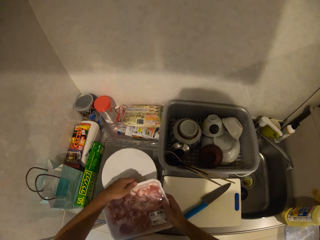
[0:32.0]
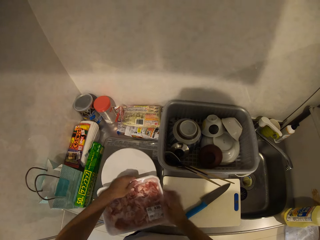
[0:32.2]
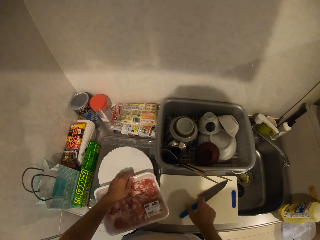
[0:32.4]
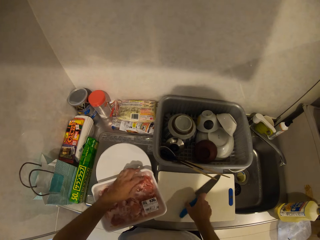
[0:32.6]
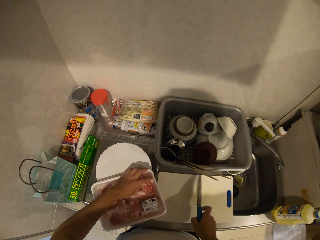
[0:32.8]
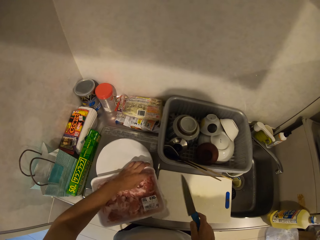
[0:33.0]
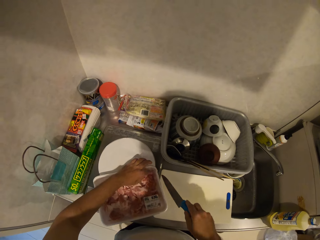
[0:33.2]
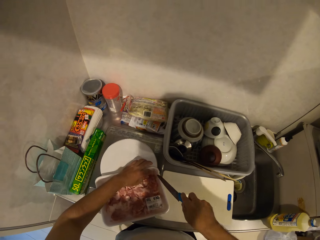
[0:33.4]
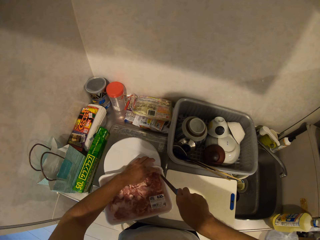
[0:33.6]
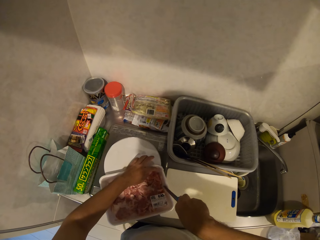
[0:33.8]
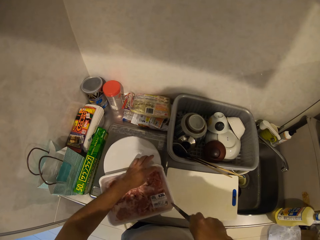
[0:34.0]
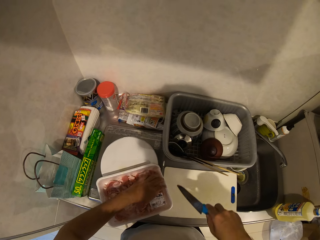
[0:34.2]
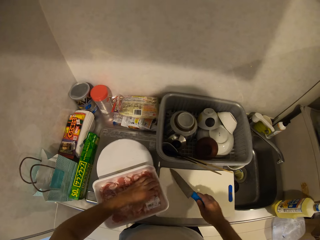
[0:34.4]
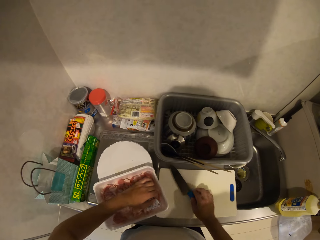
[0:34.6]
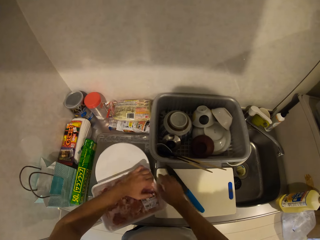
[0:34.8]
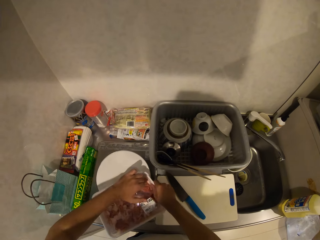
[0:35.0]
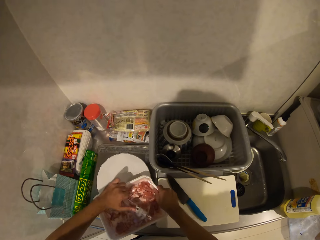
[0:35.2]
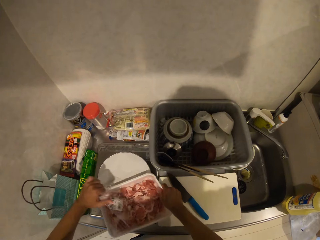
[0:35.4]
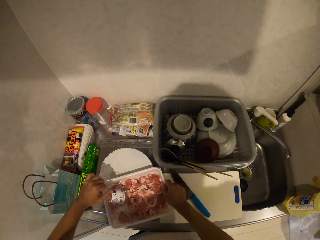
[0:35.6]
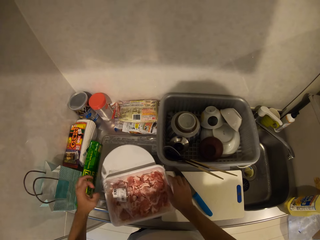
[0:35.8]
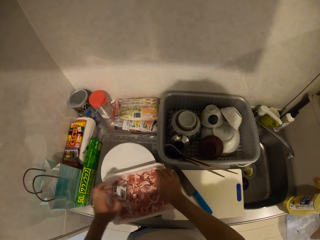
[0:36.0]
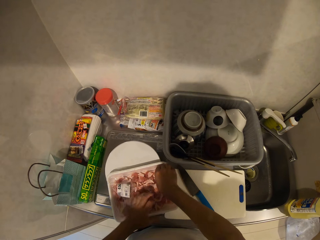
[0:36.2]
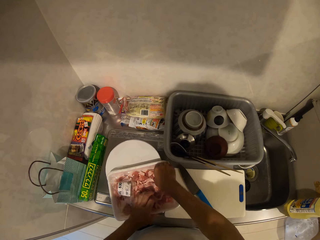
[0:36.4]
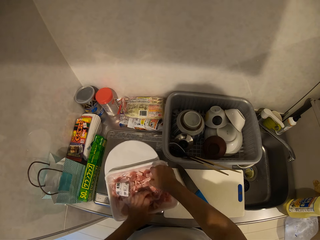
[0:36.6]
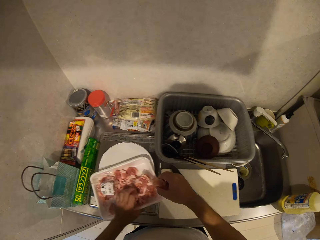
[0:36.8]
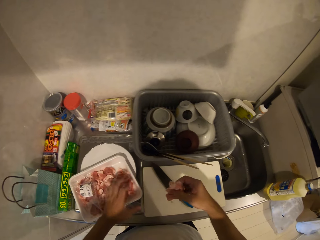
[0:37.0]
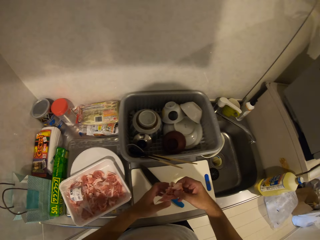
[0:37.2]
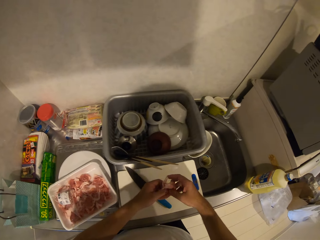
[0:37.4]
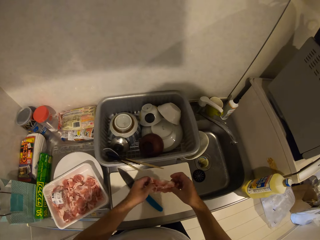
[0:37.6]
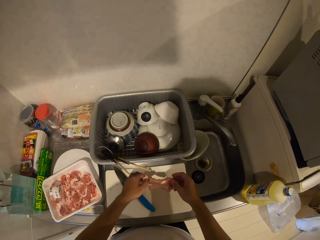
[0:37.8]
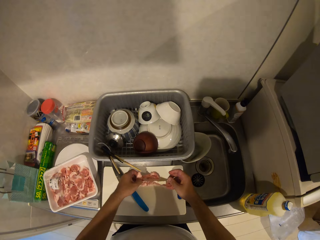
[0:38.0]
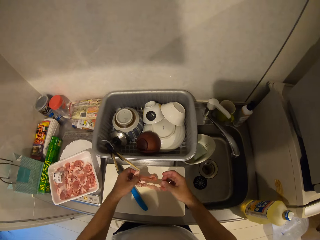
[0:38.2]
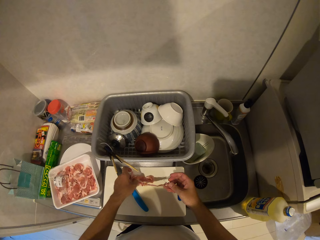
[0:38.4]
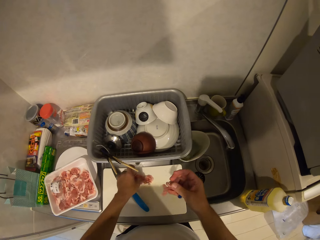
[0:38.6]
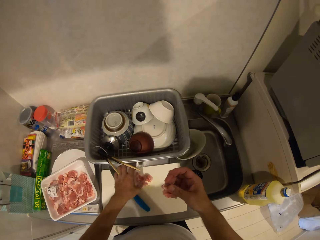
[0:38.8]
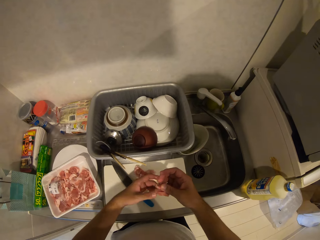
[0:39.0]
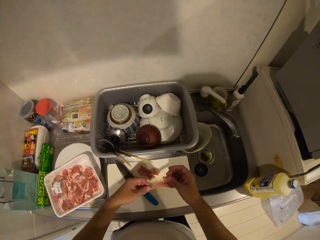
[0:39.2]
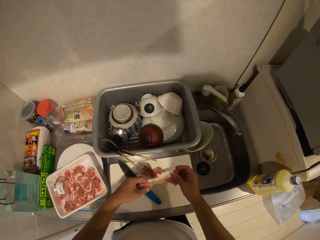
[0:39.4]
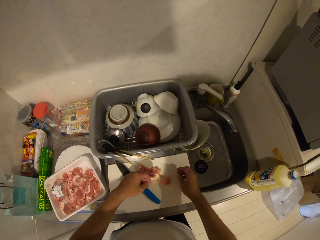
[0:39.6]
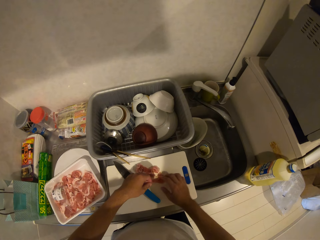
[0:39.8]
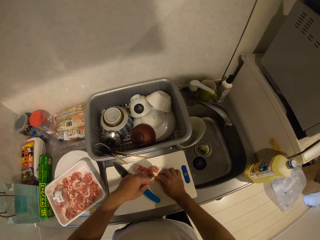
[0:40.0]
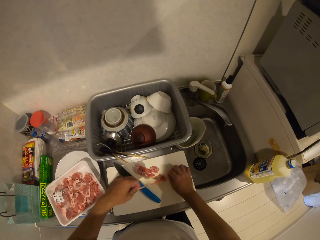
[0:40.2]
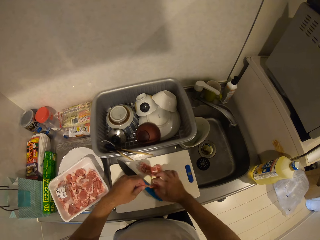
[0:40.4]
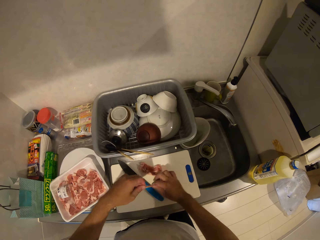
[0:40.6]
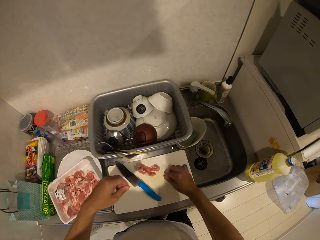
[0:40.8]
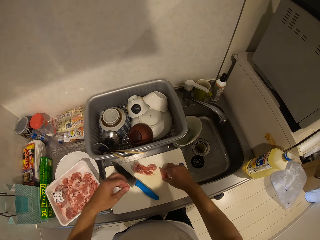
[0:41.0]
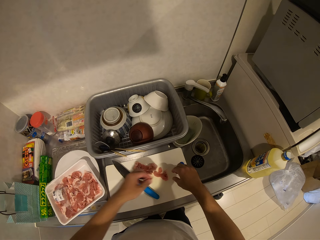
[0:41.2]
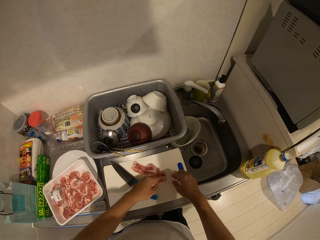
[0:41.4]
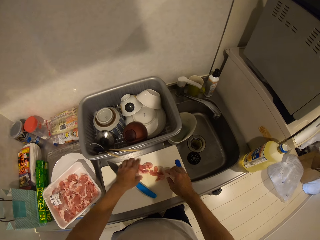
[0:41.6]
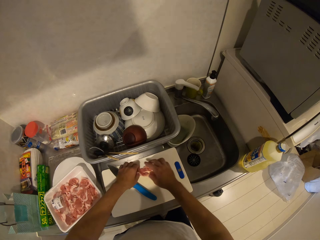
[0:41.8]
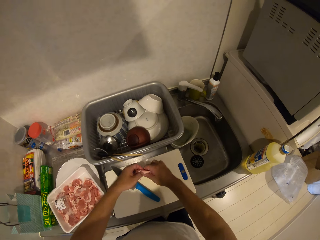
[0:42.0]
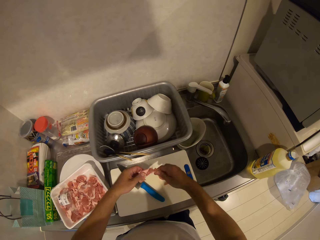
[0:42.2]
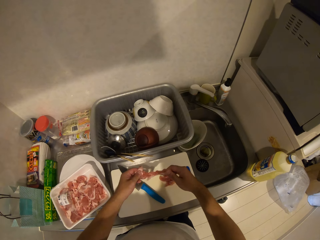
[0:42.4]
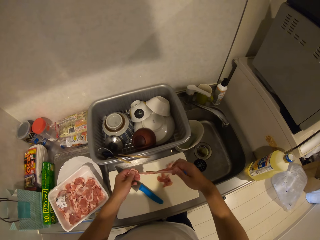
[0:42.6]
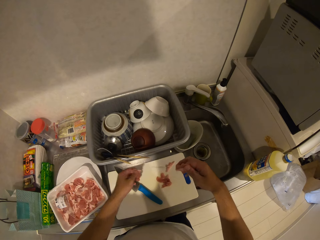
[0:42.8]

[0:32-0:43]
The camera wearer picks the meat dish. He picks up the knife from the chopping board. He cuts the nylon on the pack of meat. He drops the knife on the chopping board. He opens the pack of meat with his hands. He picks some pieces of meat from the pack. He spreads the meat on the chopping board. He drops the pieces of meat on the chopping board.

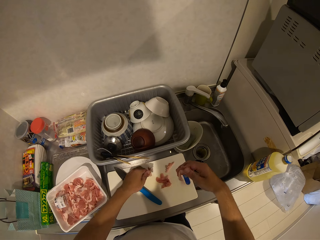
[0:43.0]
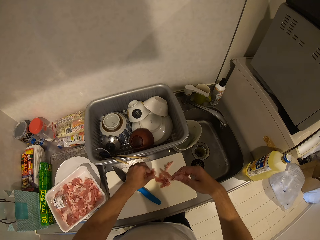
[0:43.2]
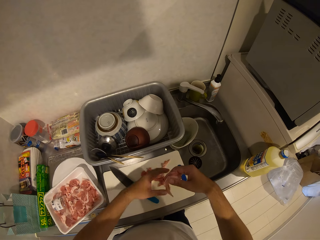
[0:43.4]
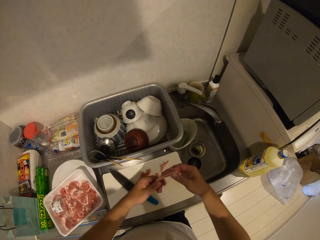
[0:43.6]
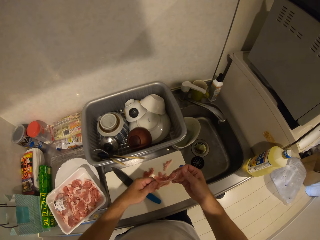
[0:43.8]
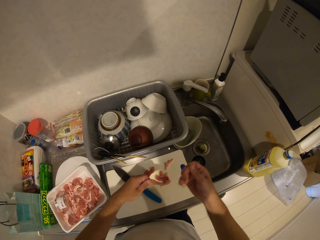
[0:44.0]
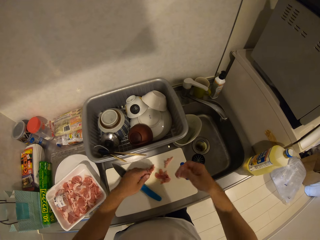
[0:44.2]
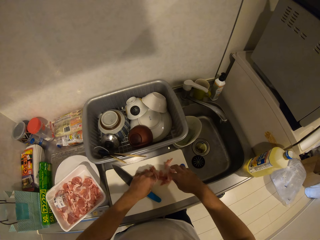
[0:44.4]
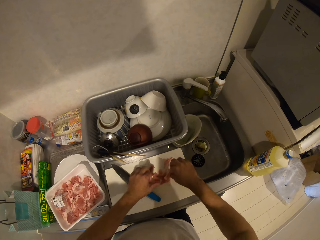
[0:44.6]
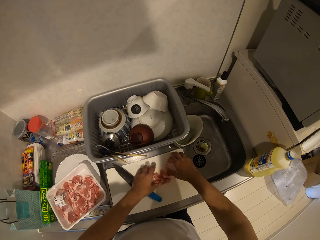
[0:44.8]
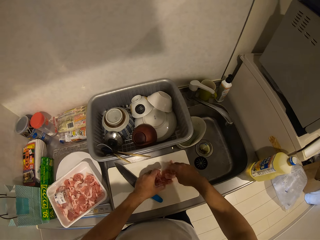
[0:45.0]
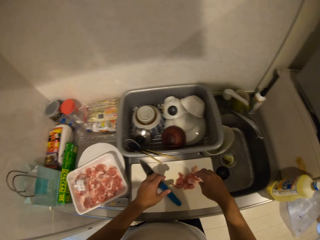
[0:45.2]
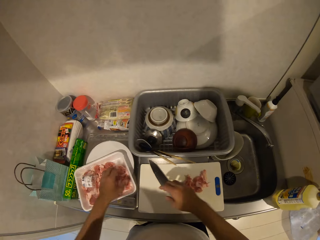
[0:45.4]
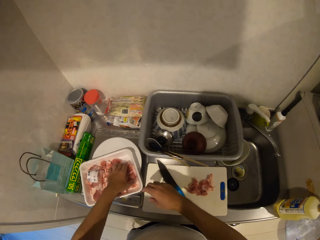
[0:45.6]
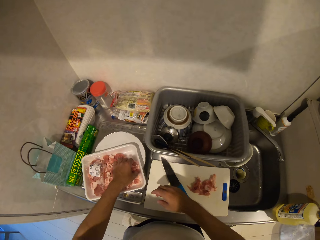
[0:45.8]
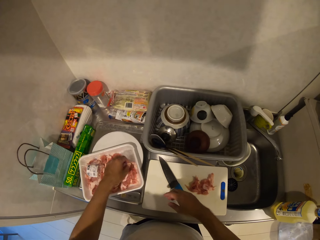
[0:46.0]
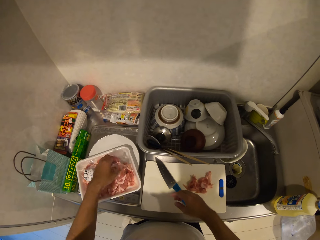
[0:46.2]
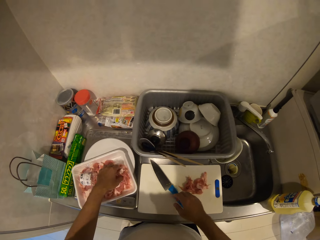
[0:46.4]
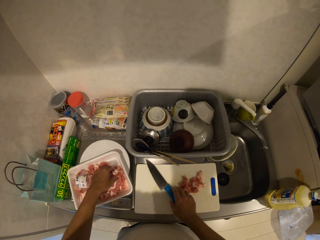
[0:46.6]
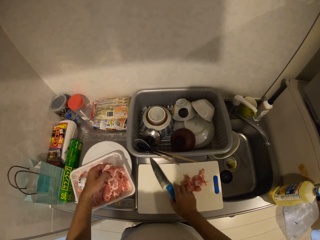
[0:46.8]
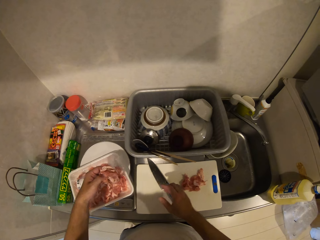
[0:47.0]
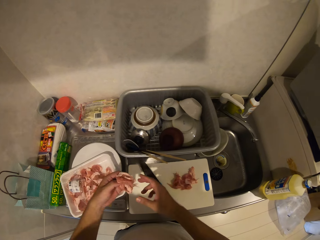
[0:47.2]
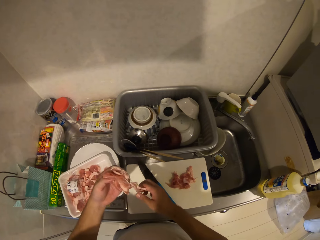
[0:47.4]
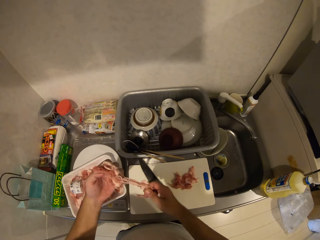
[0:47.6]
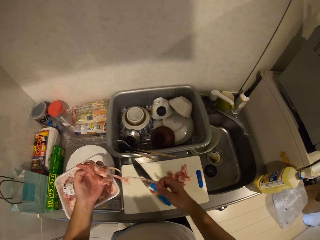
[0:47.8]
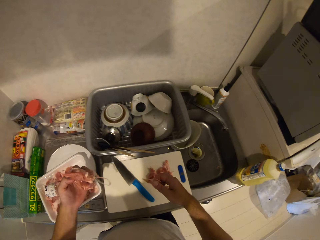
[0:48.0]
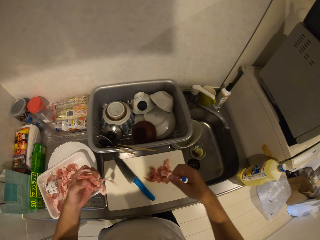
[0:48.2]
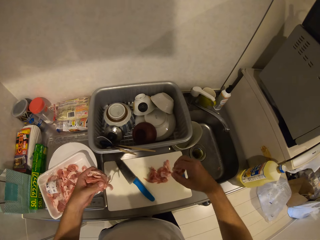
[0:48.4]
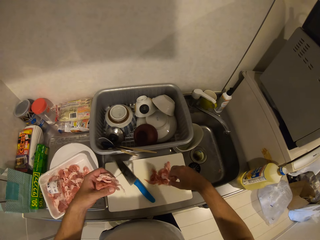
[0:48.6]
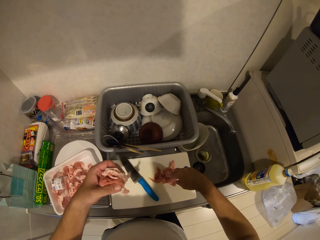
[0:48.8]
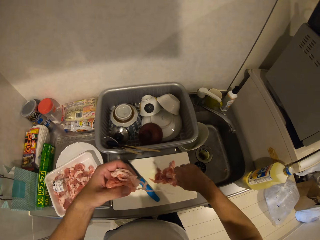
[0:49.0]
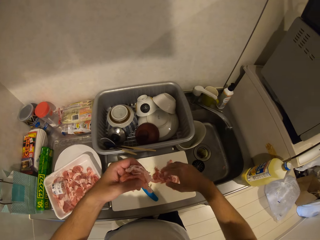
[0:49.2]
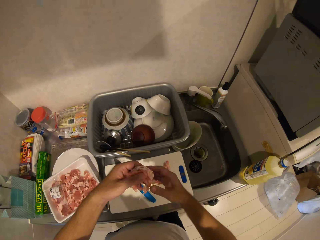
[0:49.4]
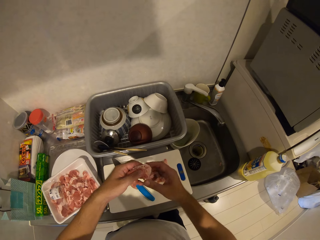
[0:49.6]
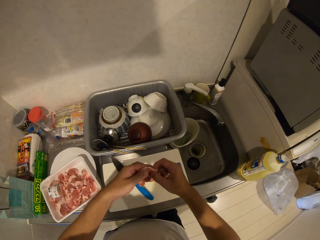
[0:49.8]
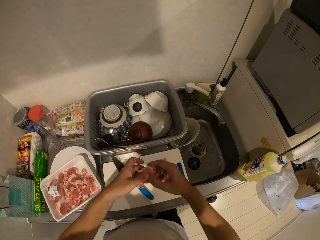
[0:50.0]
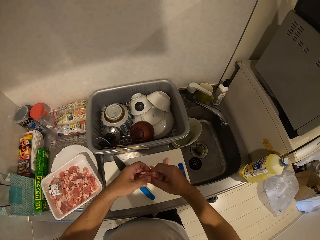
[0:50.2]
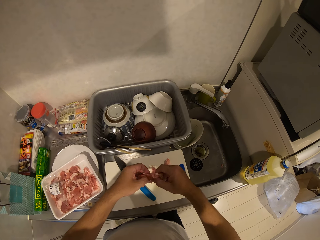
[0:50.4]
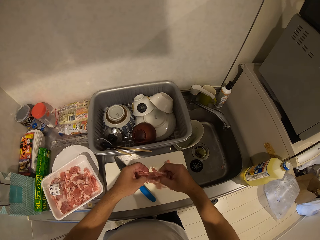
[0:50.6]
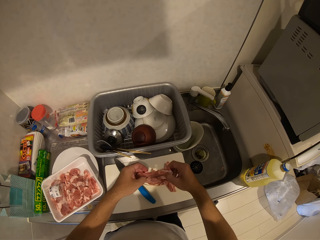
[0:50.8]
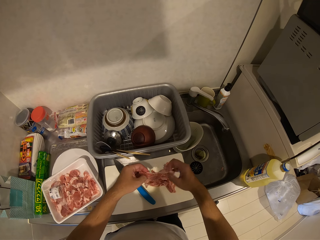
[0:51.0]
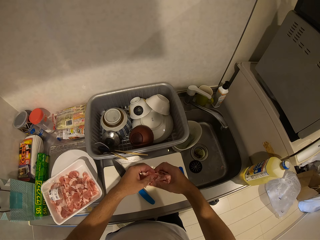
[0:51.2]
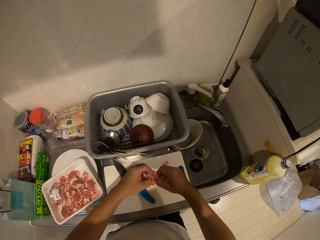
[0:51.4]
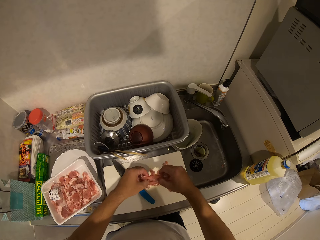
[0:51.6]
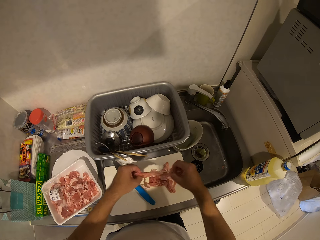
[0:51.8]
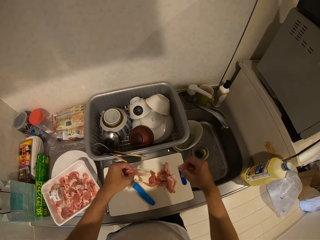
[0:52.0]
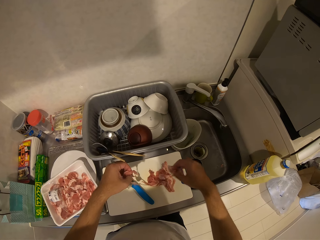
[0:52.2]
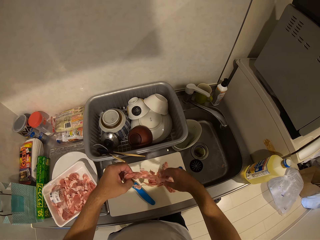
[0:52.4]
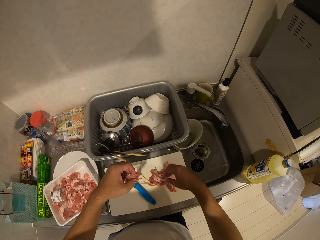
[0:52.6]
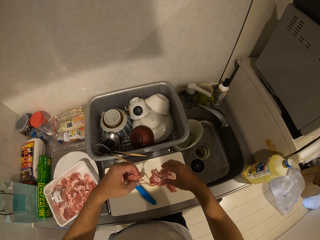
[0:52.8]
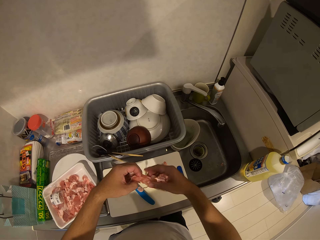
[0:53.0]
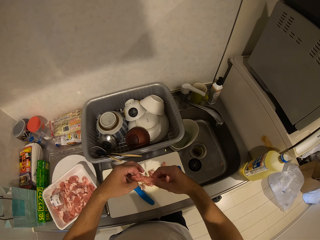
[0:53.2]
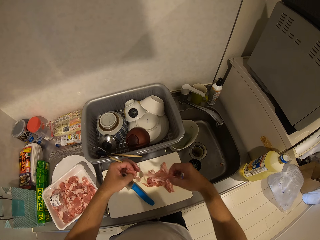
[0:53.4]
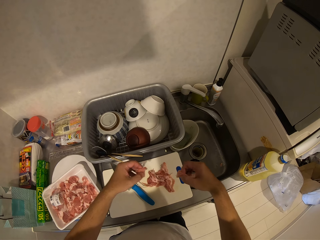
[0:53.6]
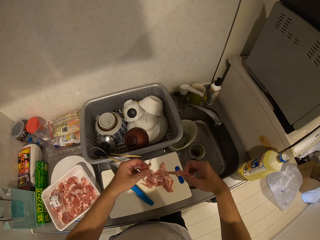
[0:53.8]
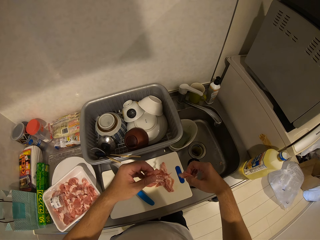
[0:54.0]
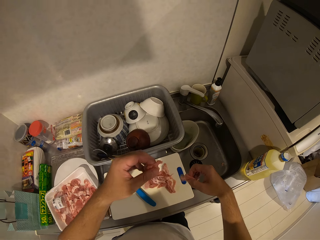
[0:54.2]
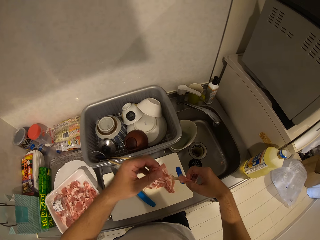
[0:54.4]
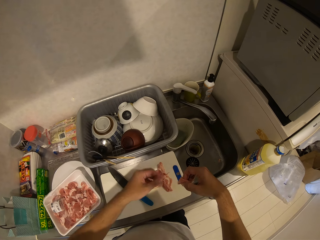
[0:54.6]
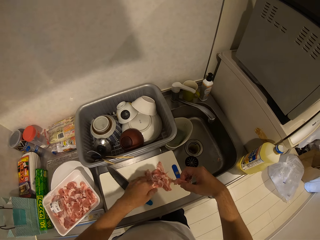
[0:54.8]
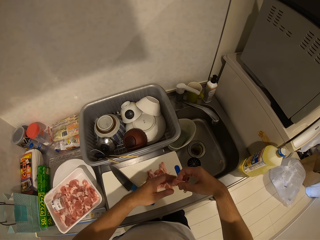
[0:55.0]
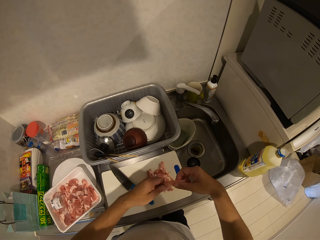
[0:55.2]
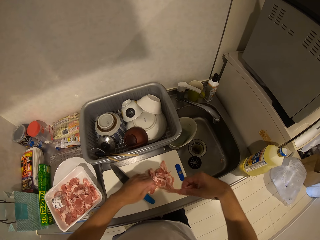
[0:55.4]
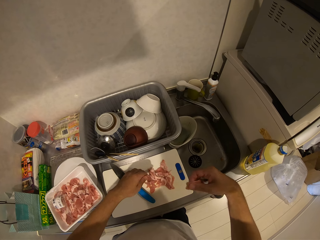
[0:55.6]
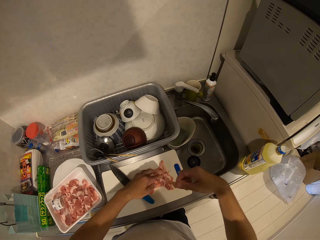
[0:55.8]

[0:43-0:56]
The camera wearer picks some pieces of meat from the pack. They drop the pieces of meat on the chopping board.
